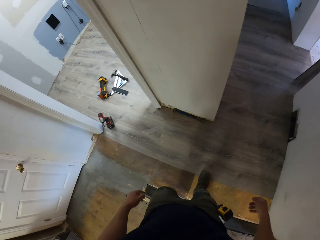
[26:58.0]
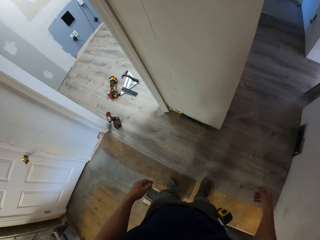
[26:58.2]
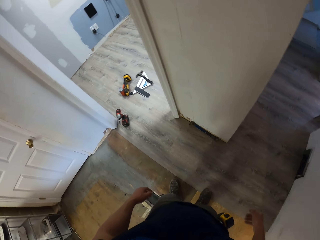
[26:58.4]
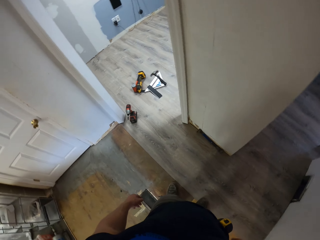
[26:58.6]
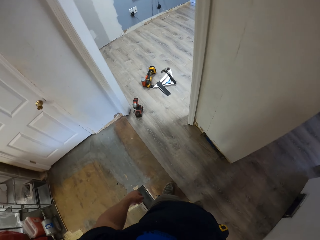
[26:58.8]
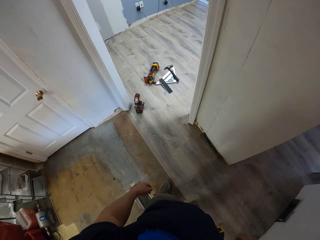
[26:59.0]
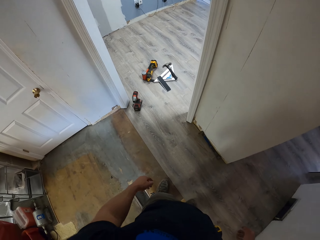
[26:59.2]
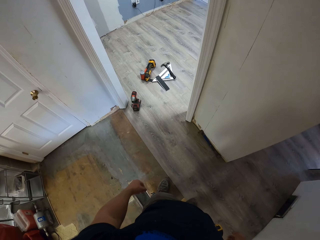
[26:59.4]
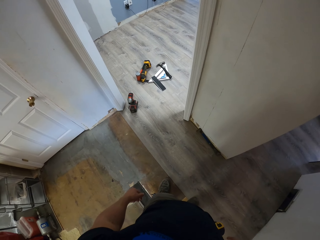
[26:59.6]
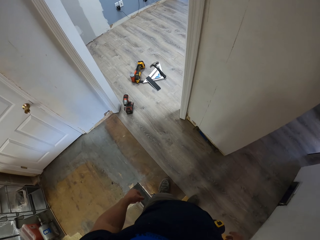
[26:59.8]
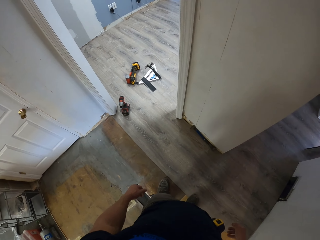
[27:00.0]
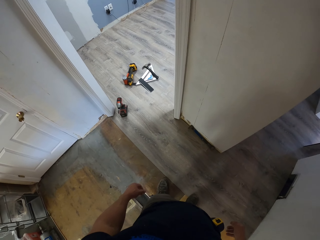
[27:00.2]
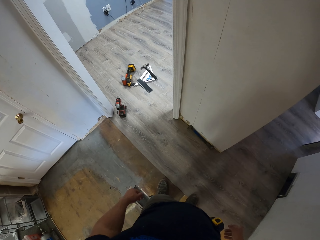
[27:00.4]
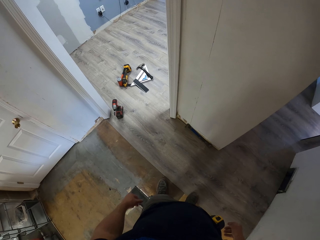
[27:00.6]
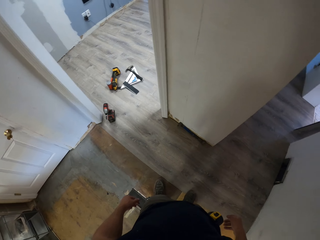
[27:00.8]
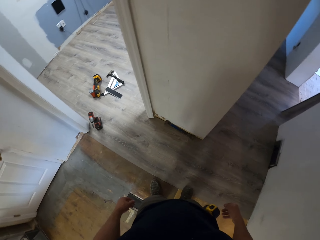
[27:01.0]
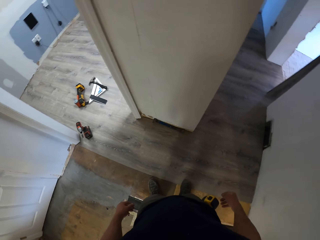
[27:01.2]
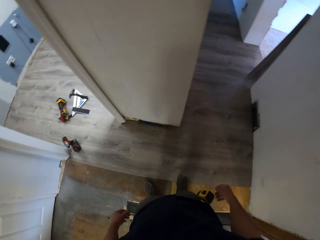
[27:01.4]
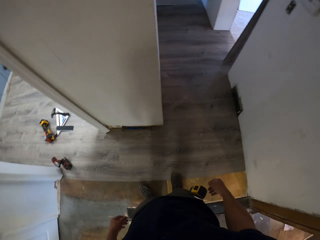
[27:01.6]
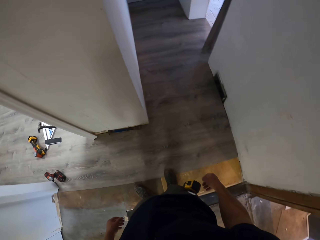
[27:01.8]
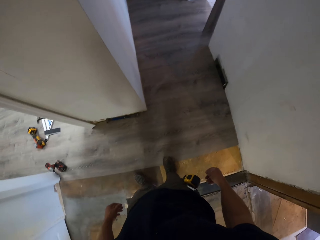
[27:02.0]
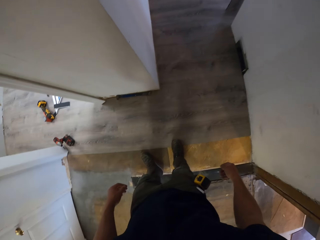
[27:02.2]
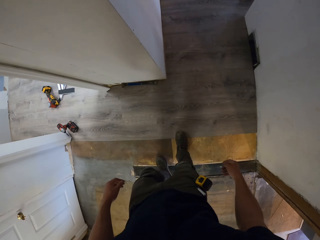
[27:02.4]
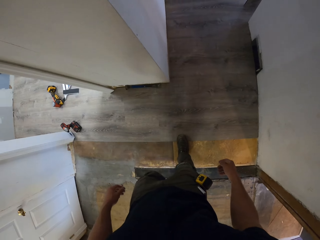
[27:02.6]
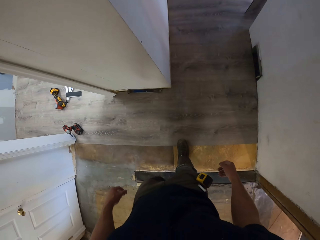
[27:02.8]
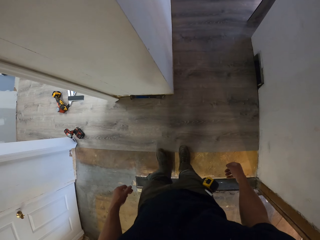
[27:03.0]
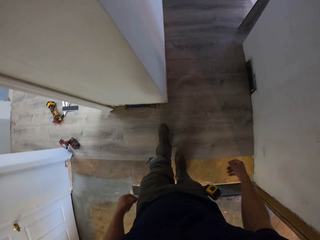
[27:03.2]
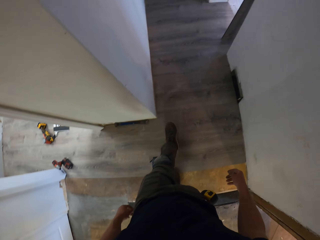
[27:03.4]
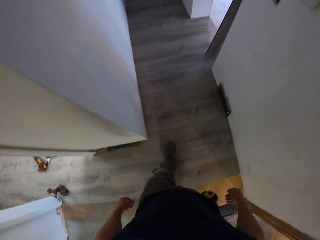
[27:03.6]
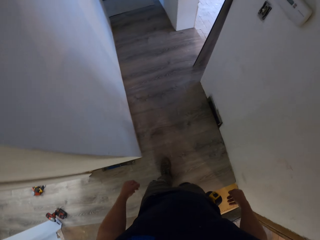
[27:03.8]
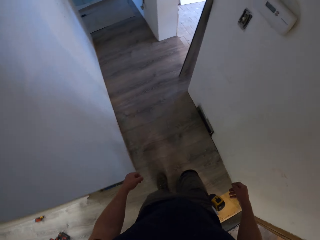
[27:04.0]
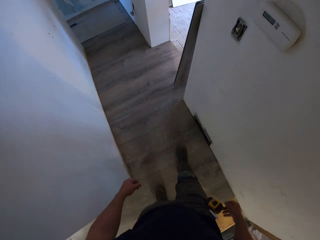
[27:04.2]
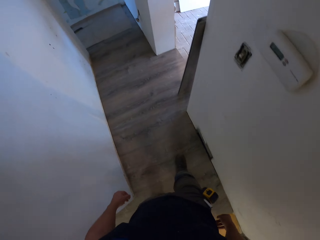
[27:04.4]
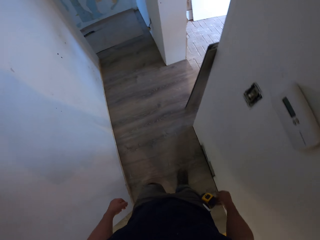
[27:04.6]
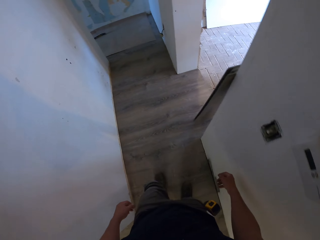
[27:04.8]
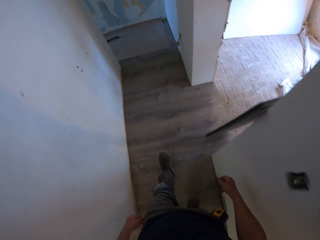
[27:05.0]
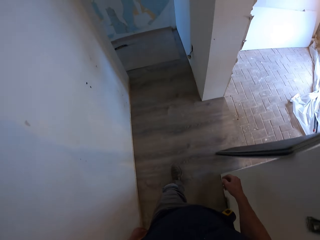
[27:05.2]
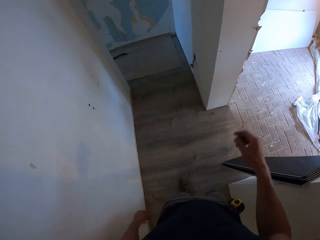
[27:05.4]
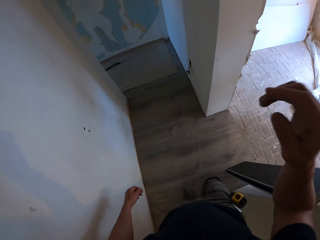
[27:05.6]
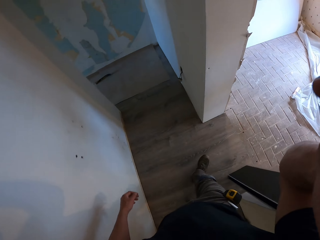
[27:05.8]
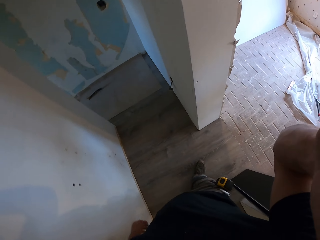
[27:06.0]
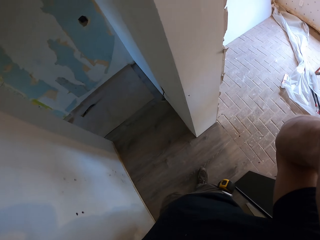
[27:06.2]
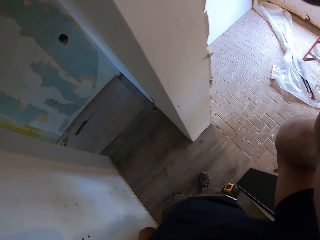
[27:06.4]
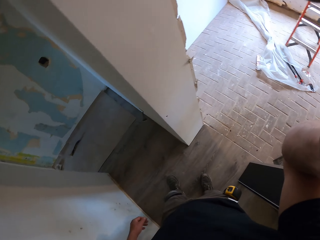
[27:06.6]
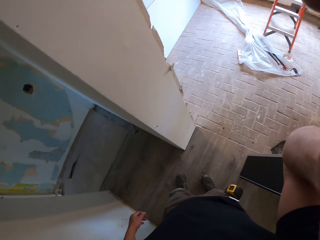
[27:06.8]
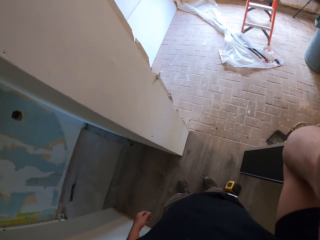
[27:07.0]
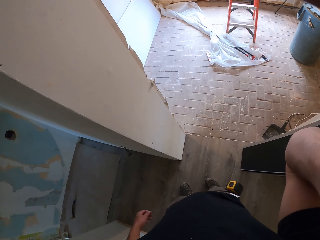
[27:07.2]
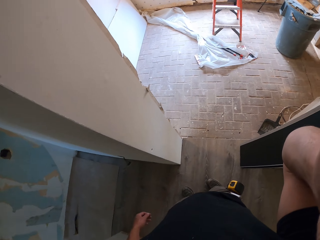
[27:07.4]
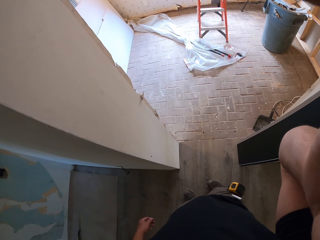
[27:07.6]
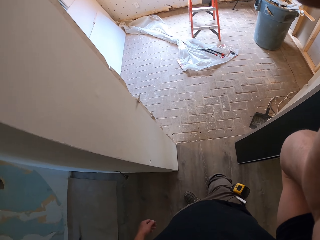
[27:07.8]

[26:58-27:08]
The camera wearer stares at the floor. They look around. They walk in the house. They swing the right hand. They touch something. They walk around the building.
